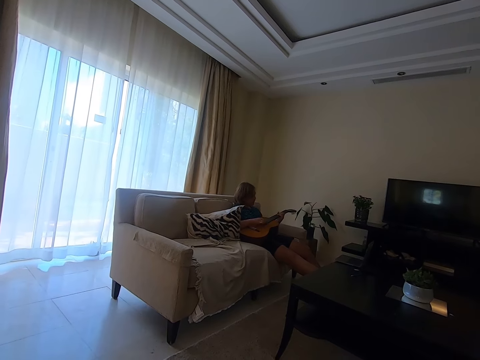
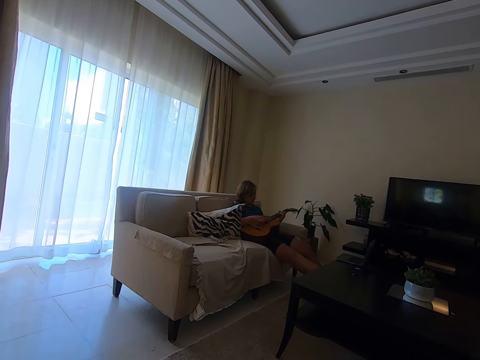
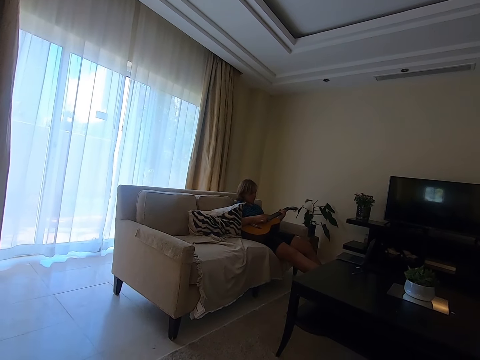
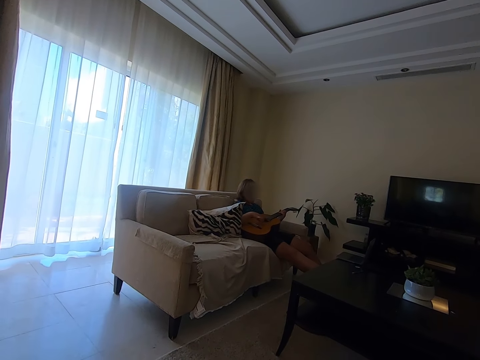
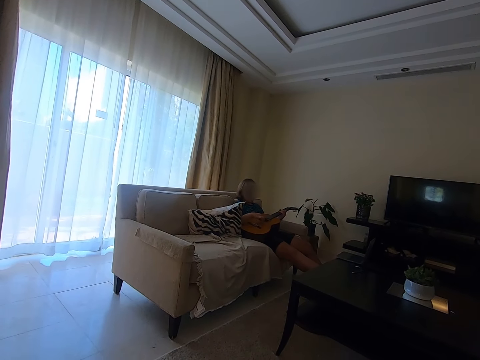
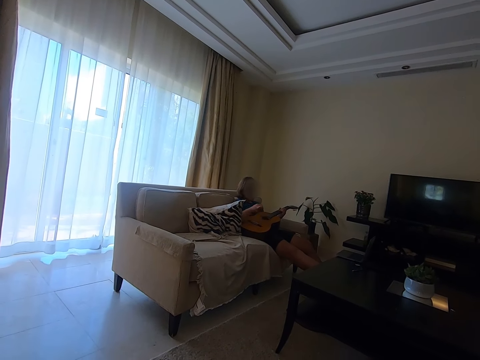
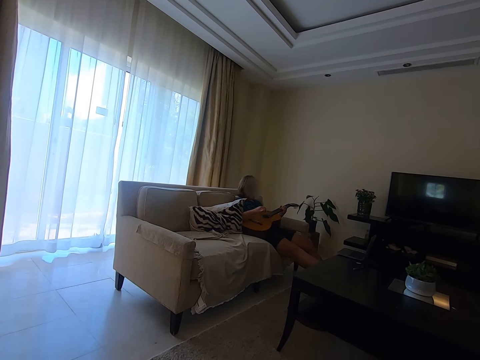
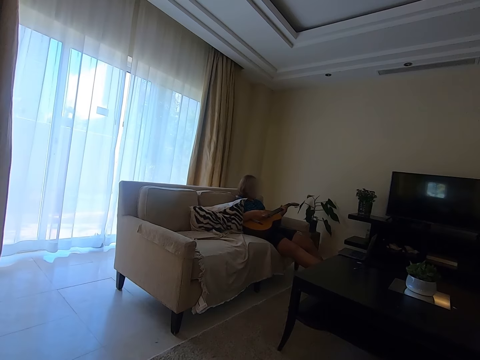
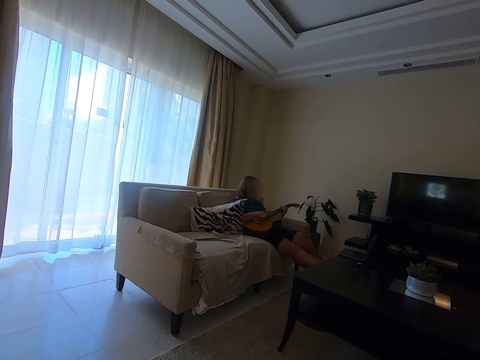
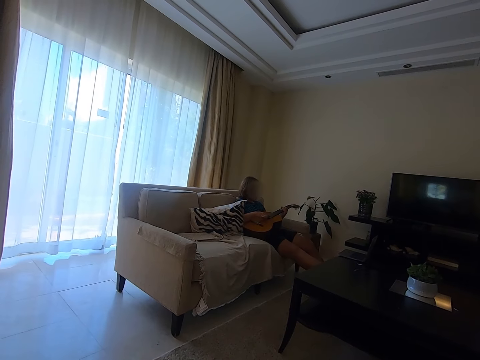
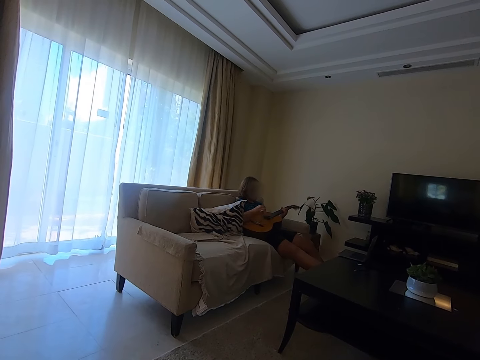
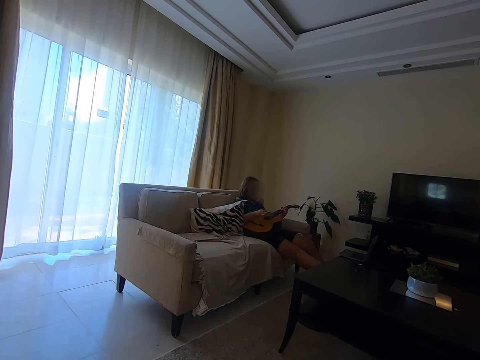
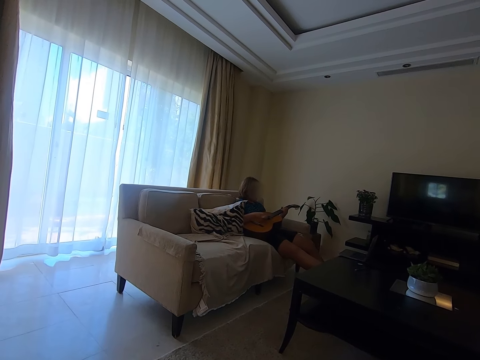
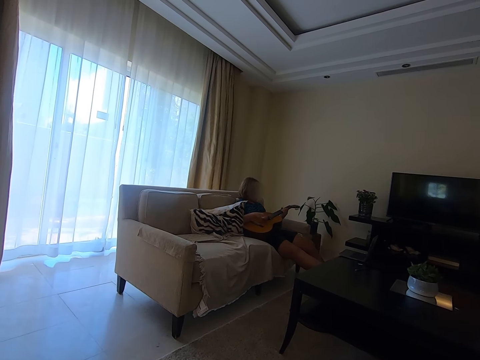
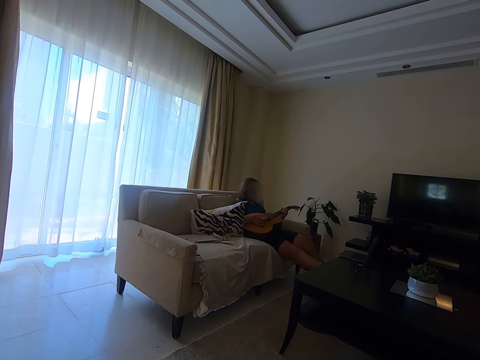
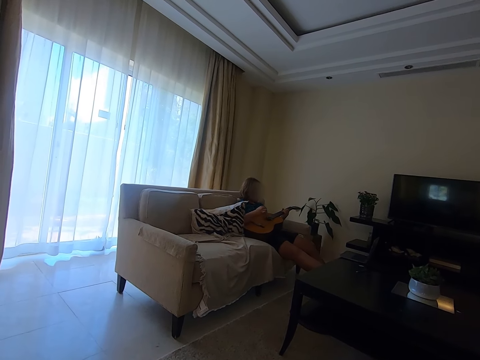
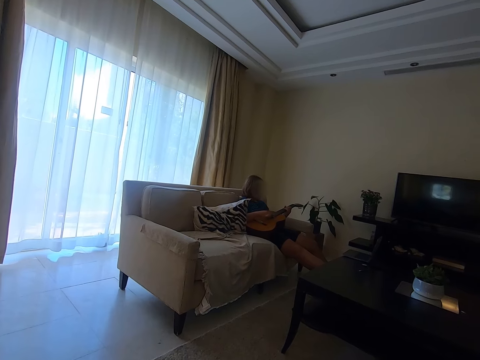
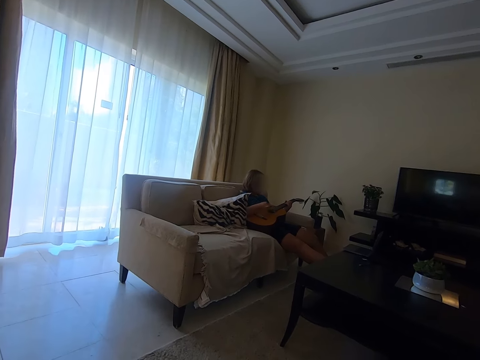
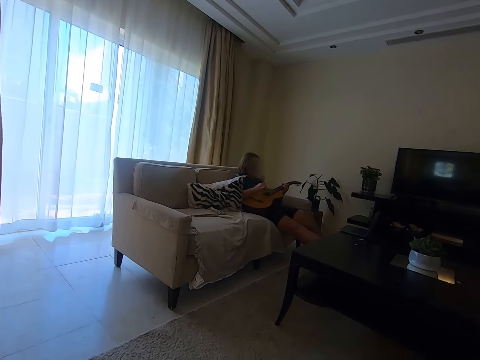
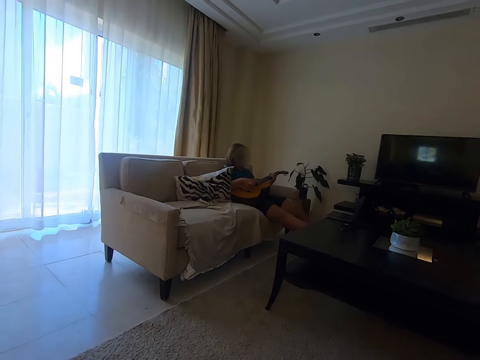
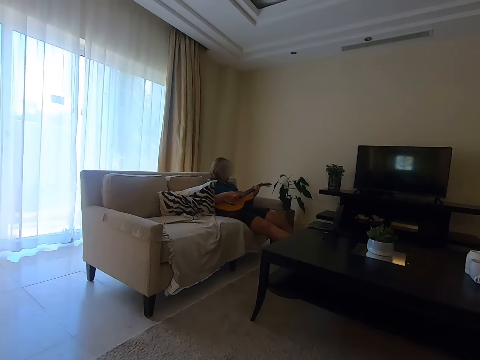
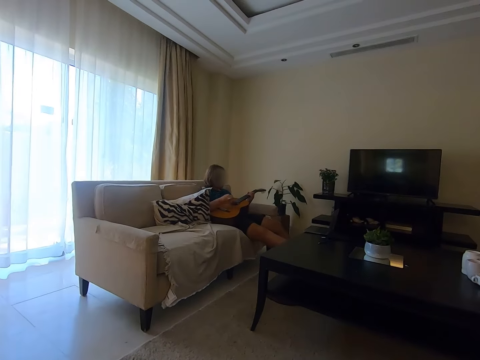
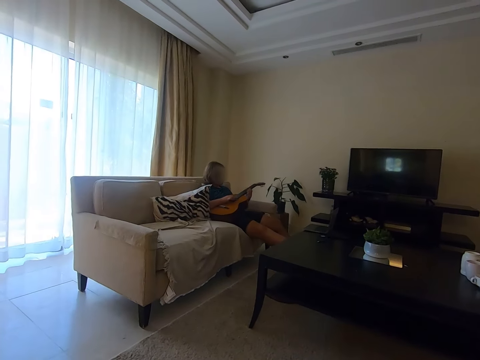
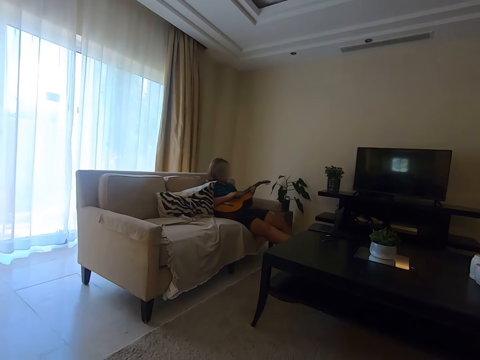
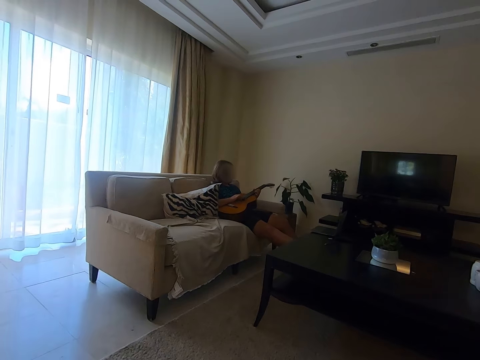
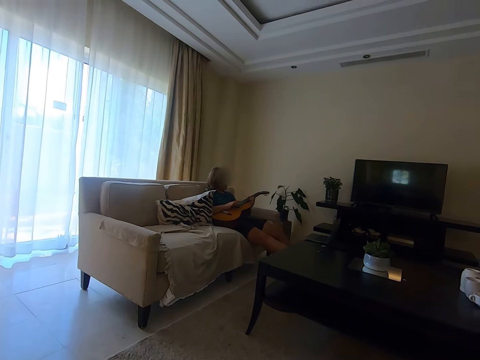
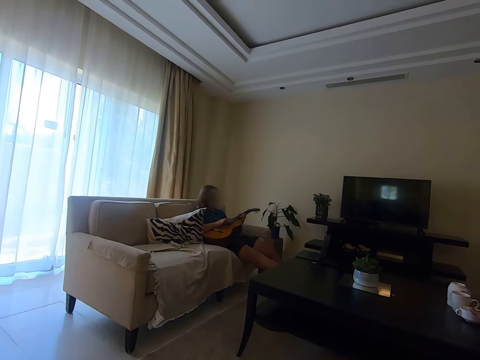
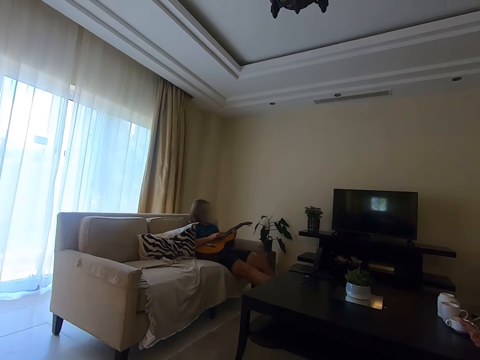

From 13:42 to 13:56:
A man plays the guitar. The camera wearer talks to the man. A lady plays guitar.

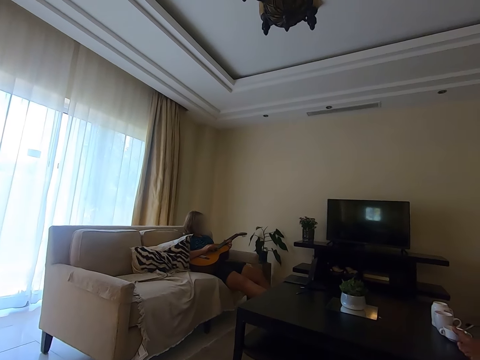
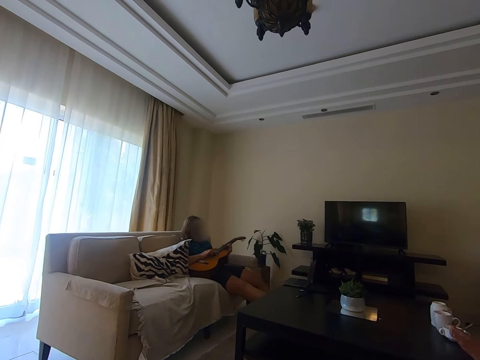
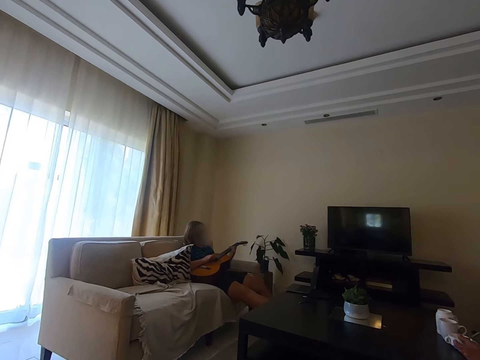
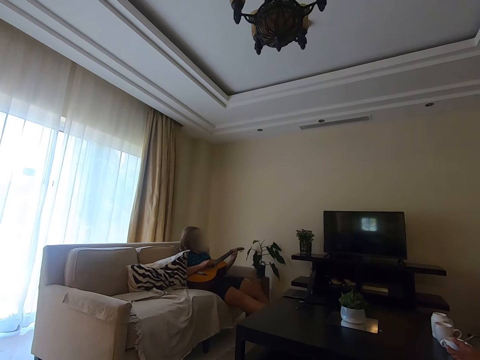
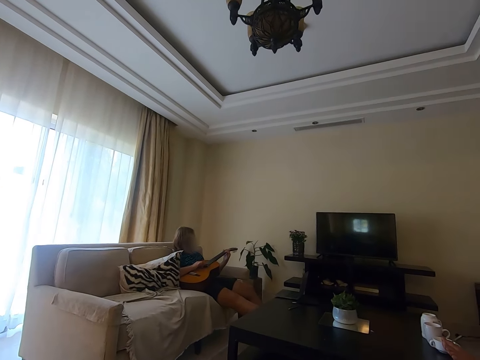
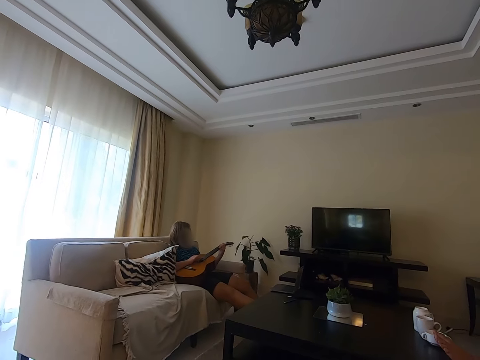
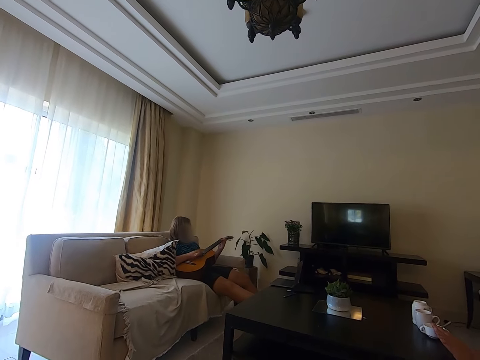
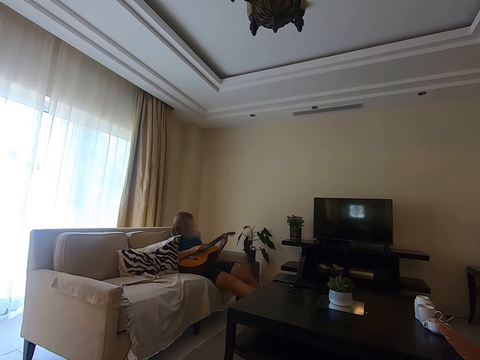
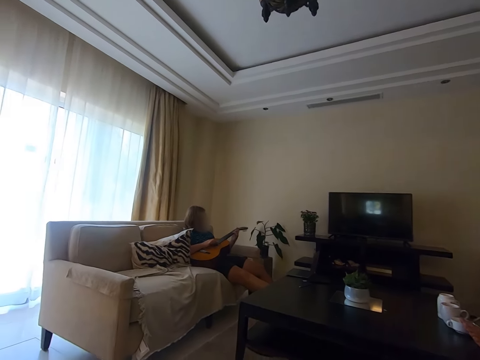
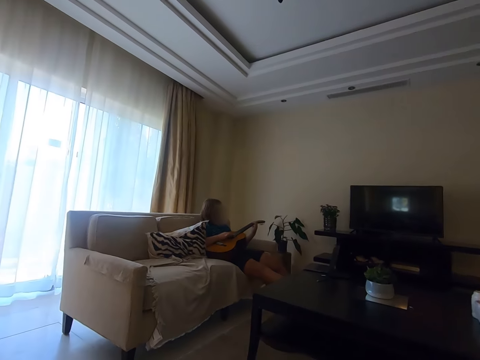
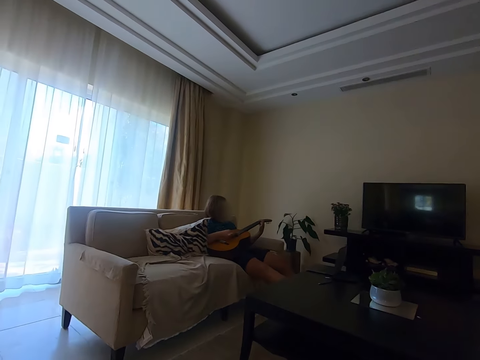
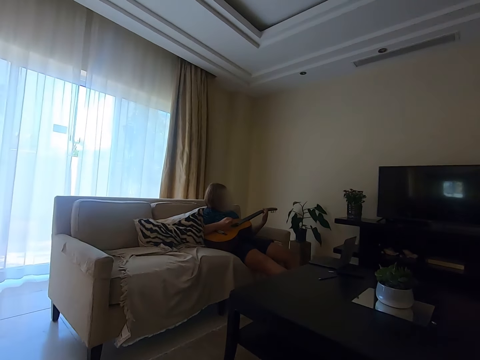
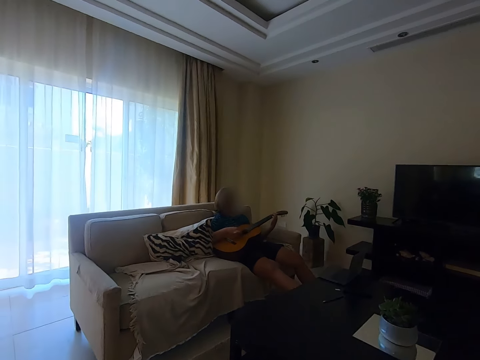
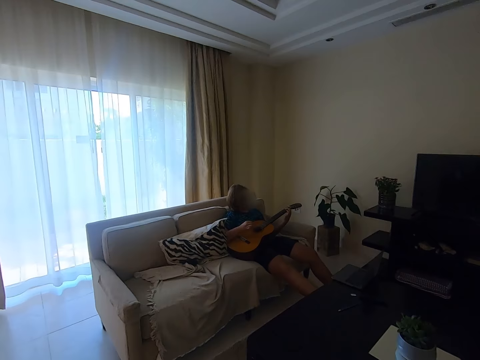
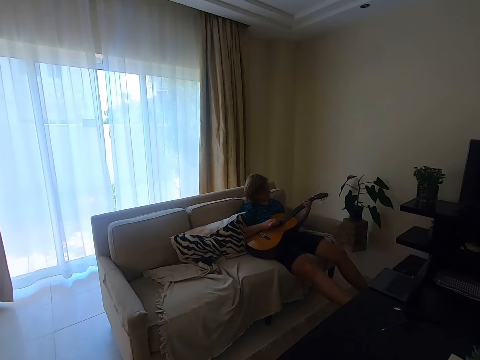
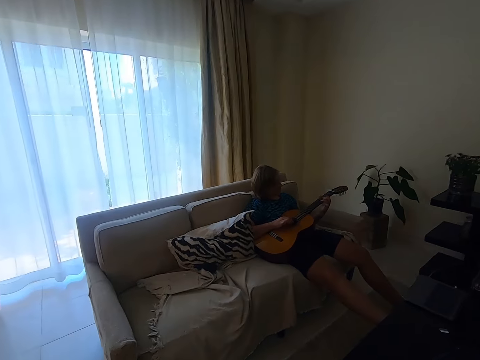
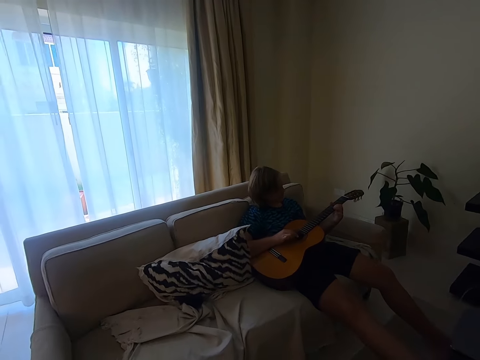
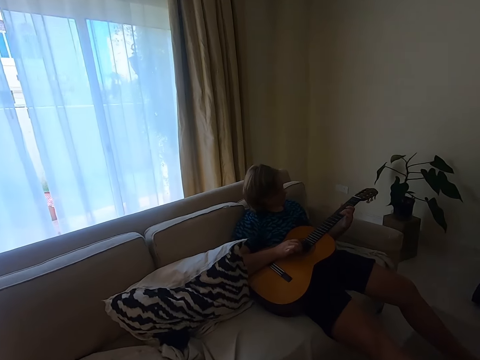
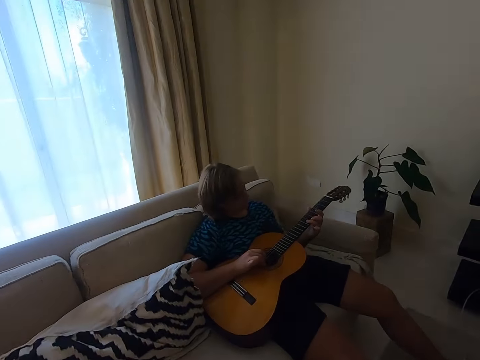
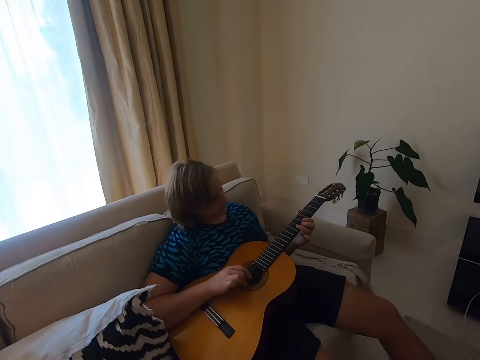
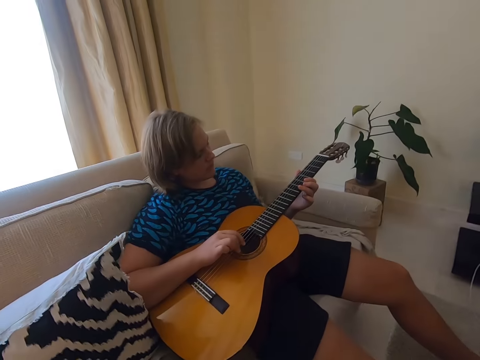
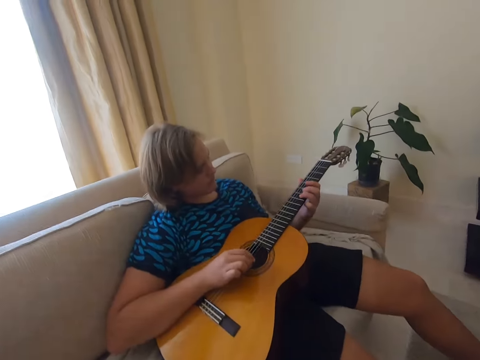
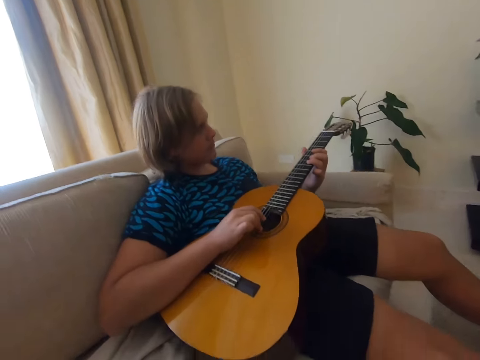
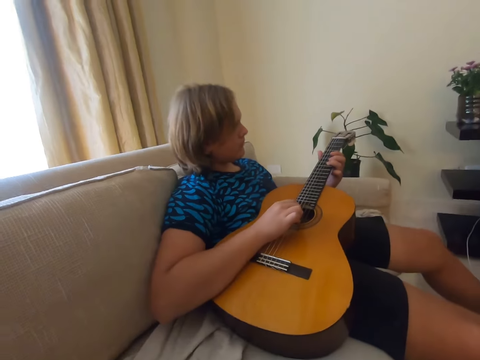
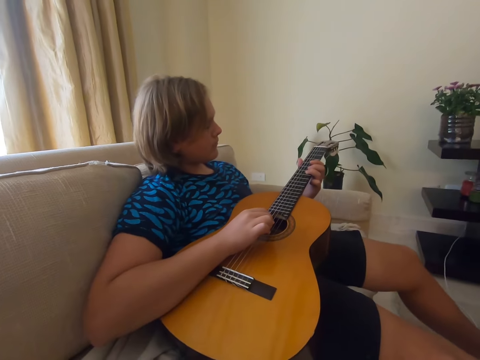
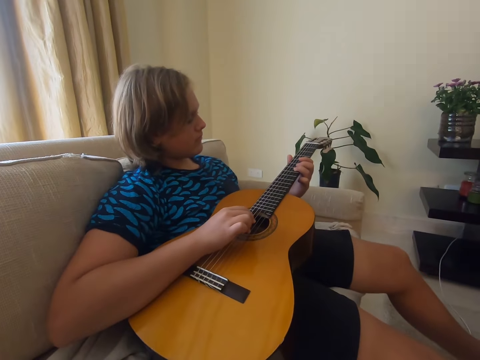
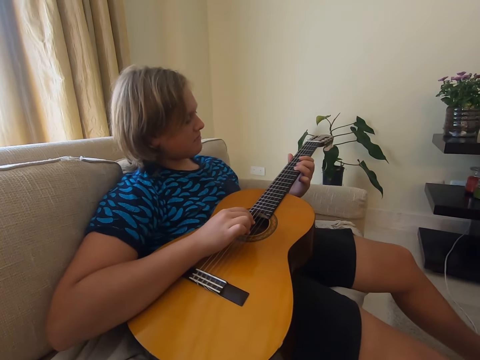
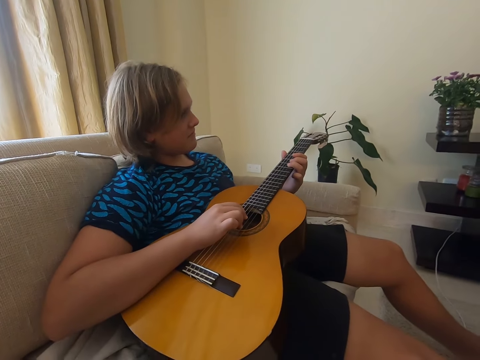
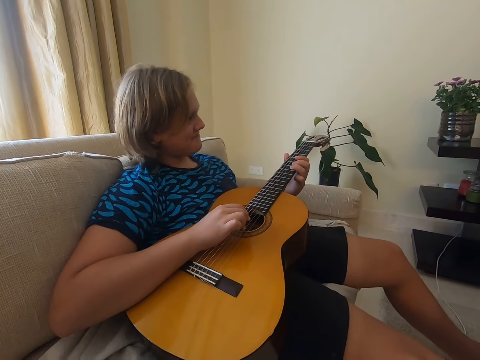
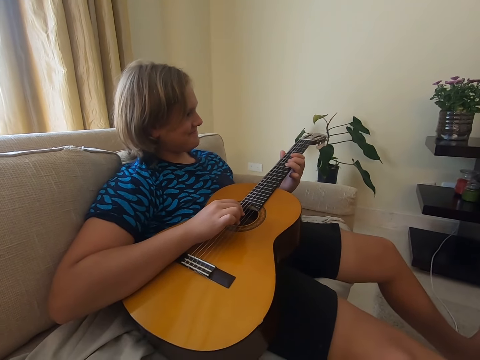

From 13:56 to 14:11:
The camera wearer adjusts the camera. They walk towards a lady. The lady stops playing guitar.
